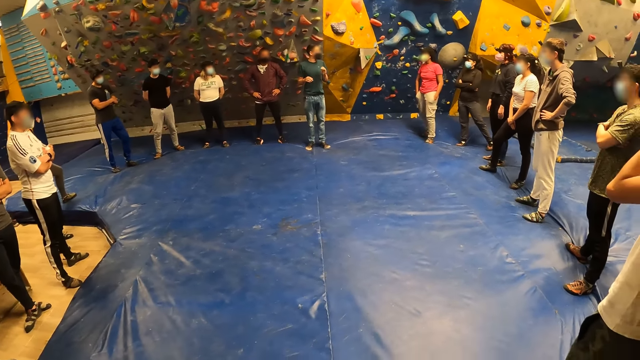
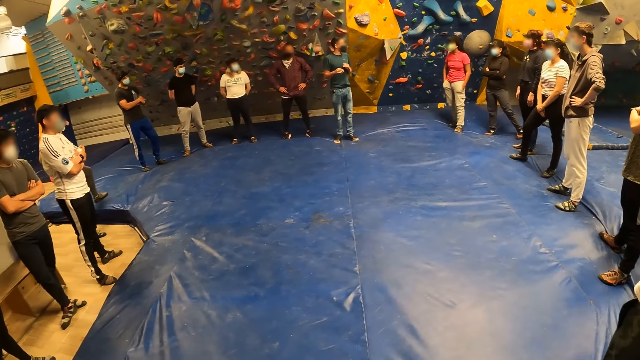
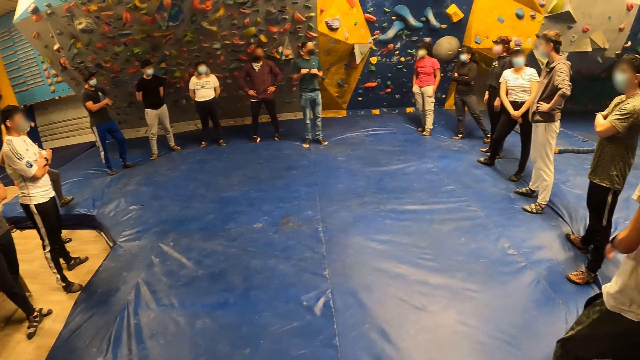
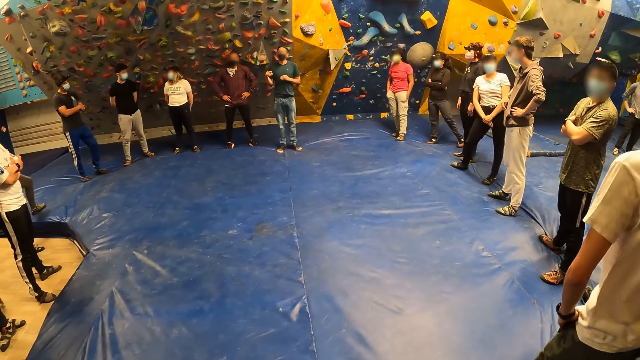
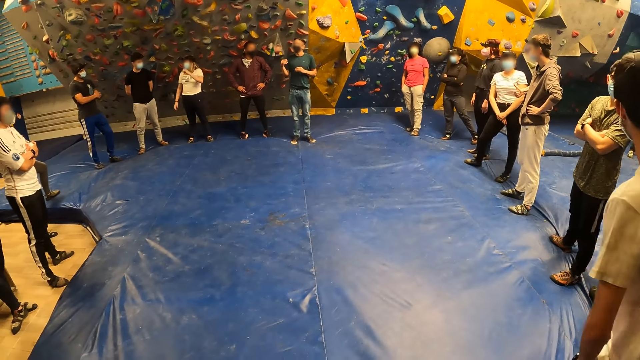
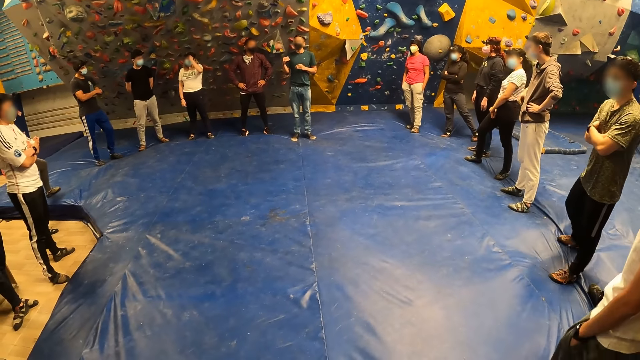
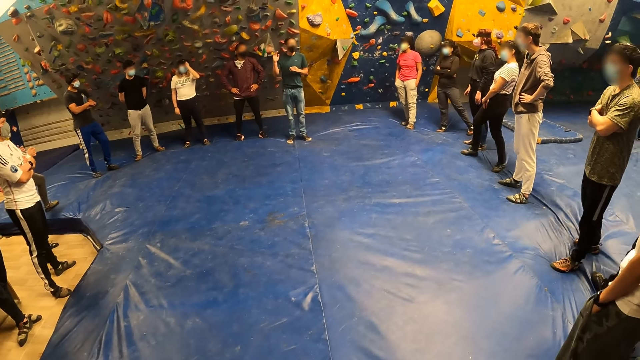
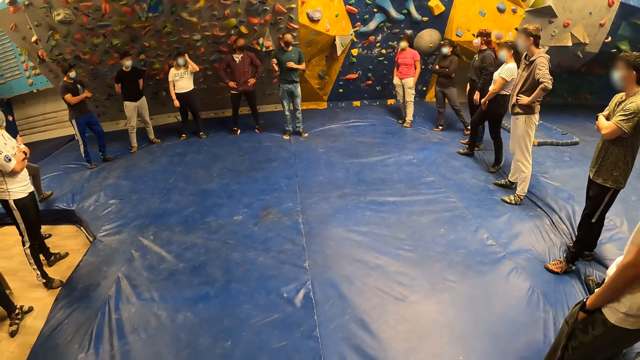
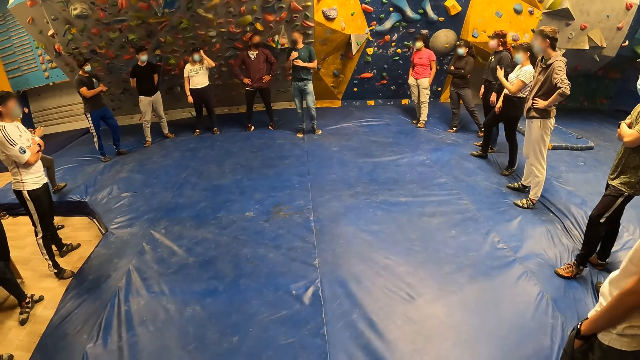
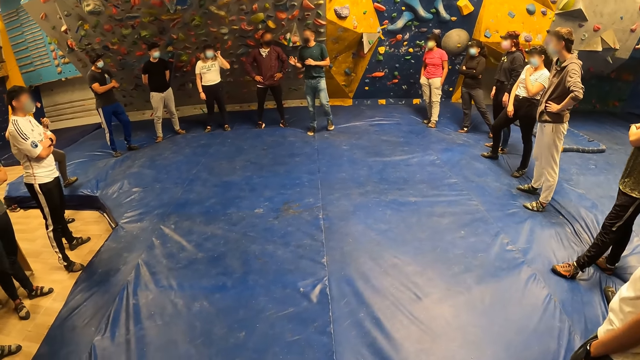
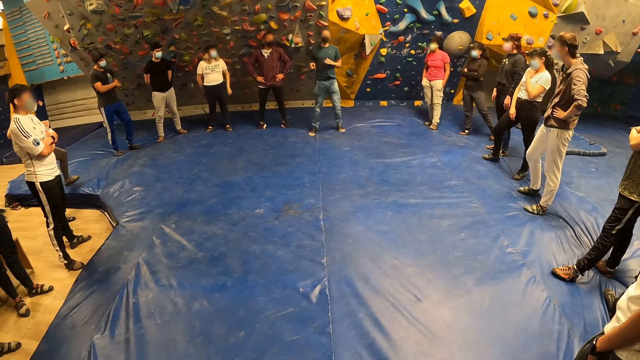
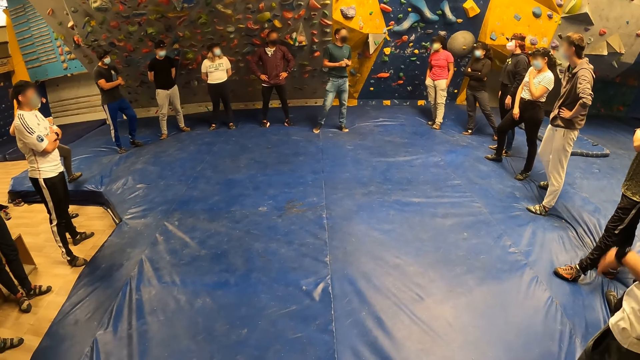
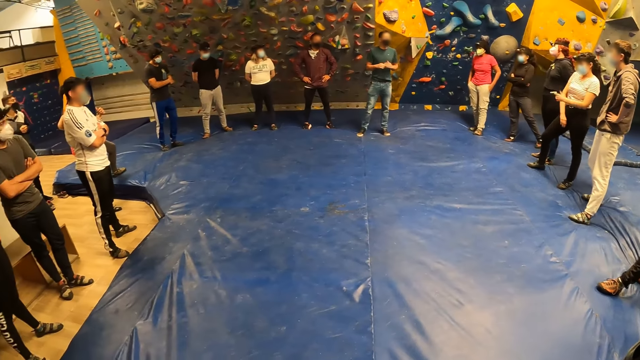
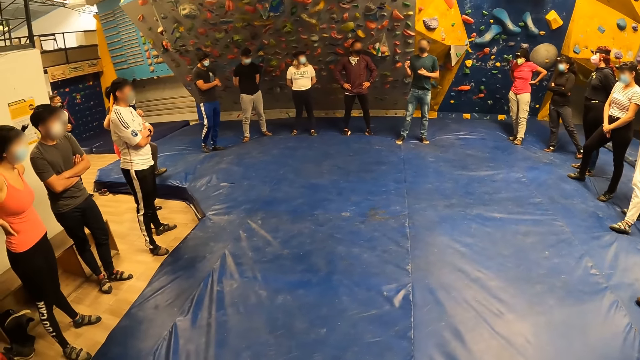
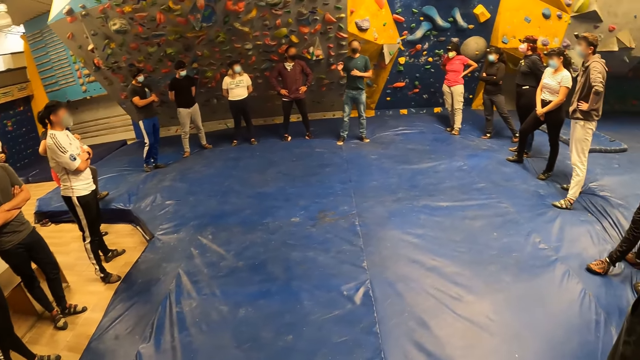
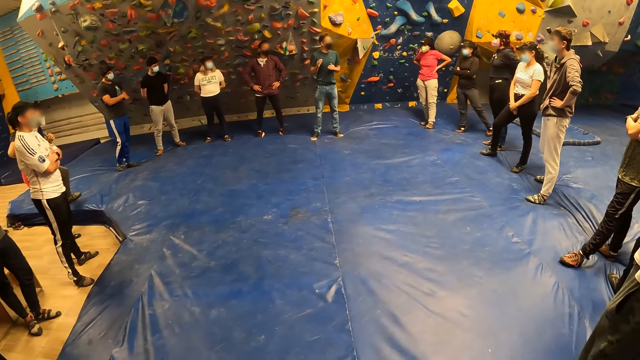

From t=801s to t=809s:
The camera wearer looks around the room.

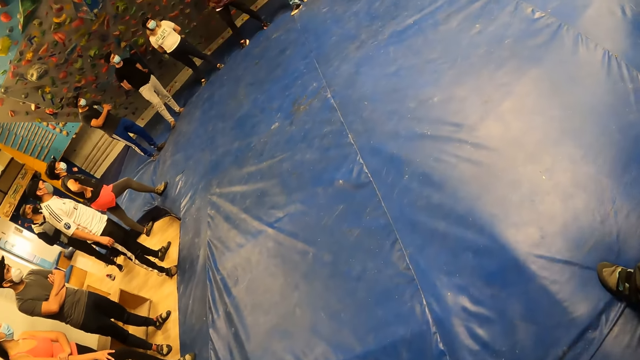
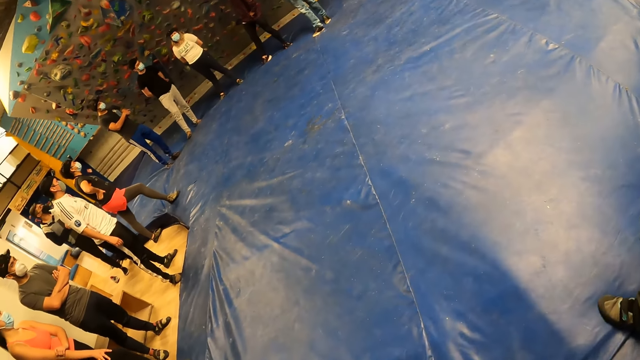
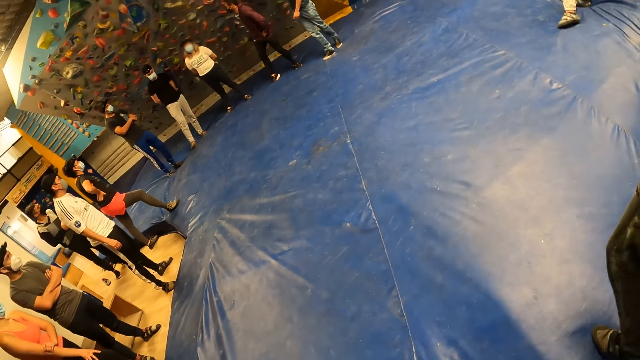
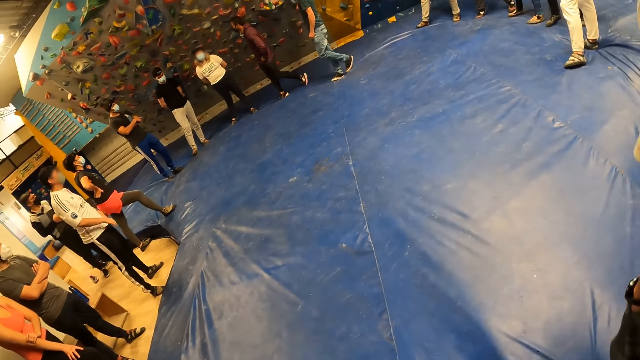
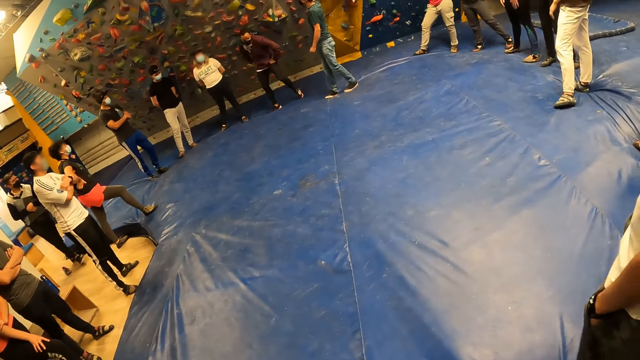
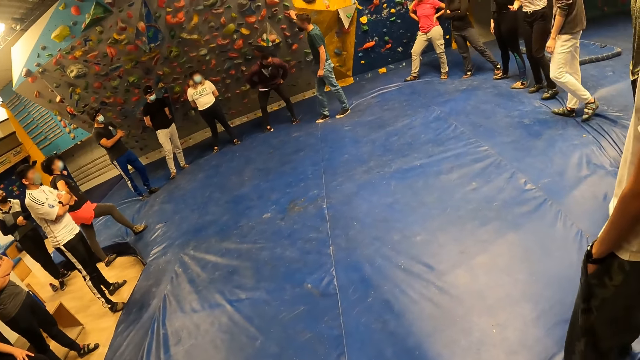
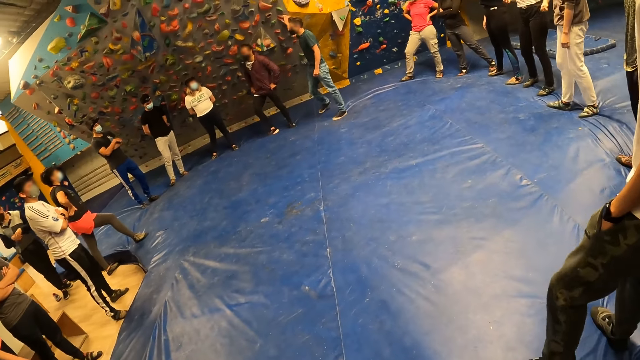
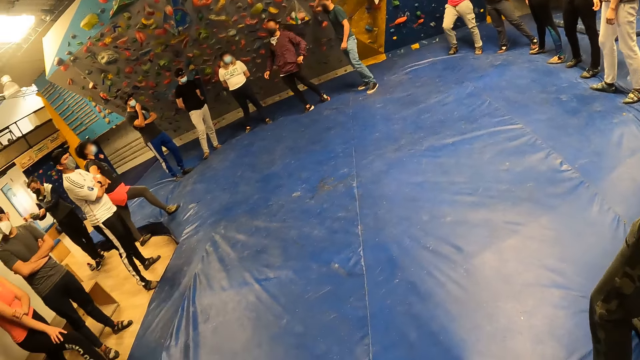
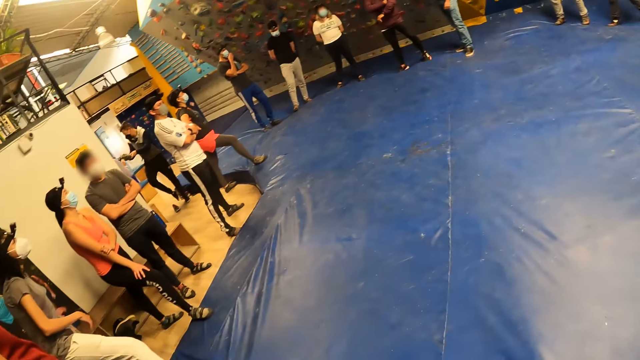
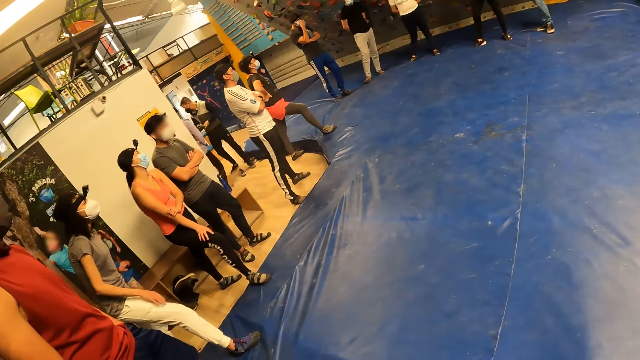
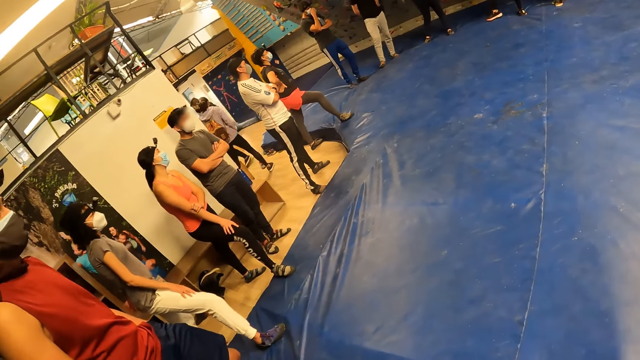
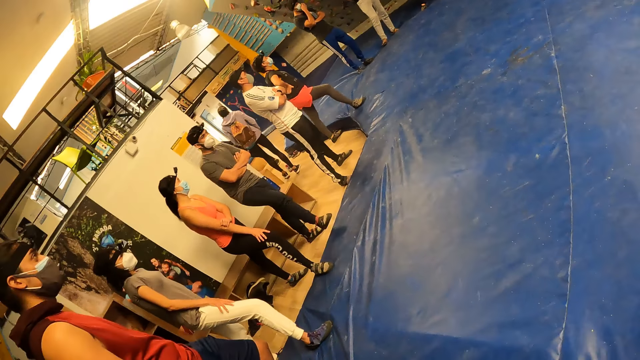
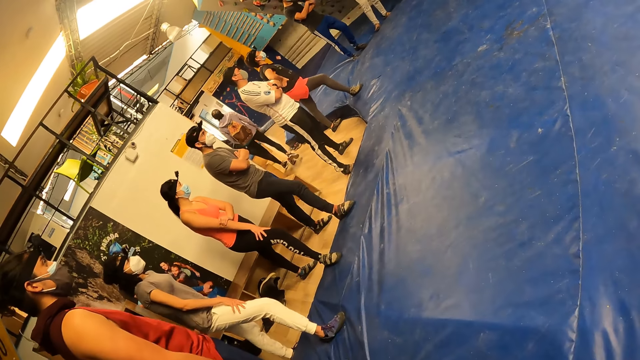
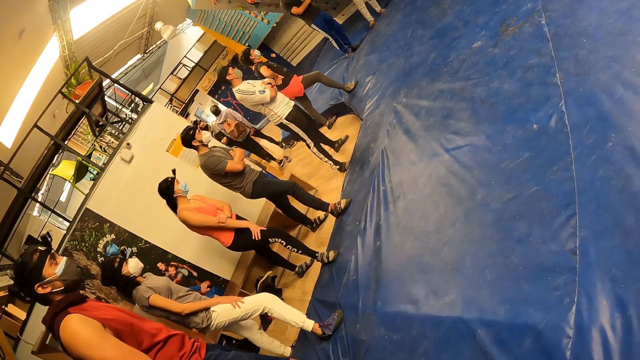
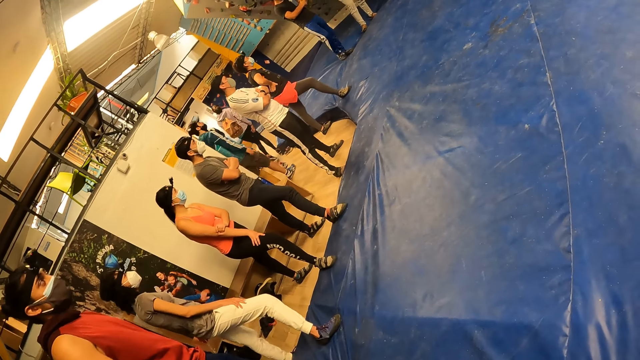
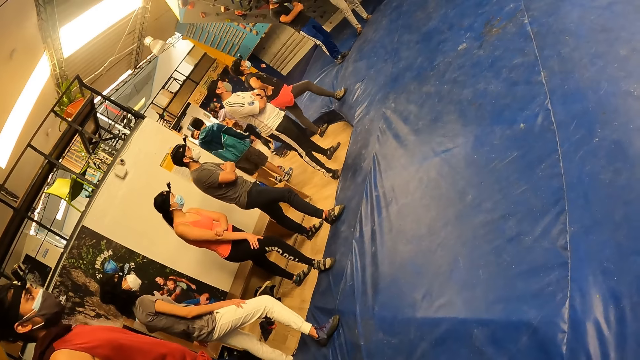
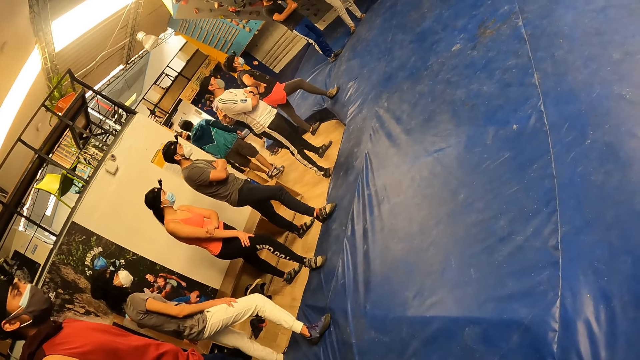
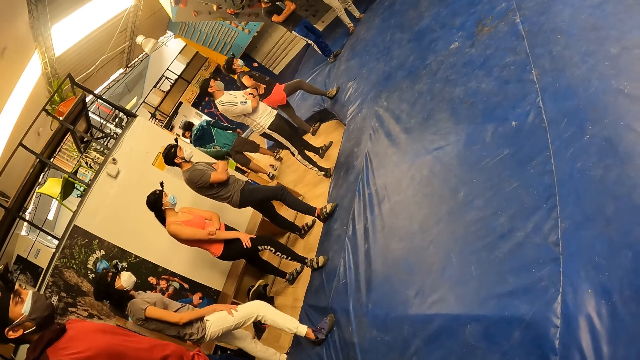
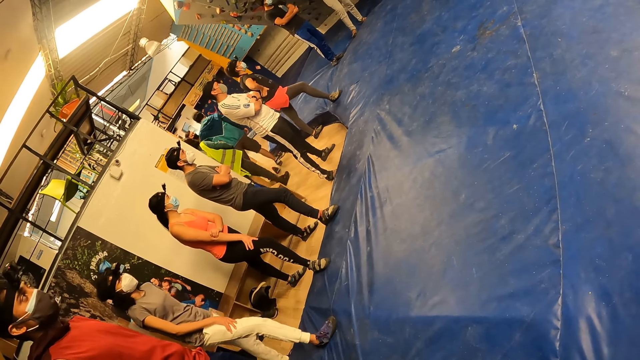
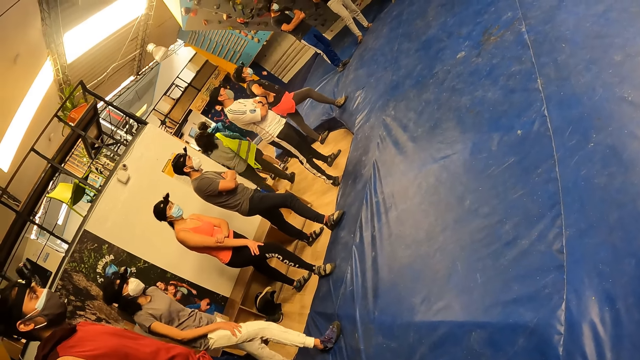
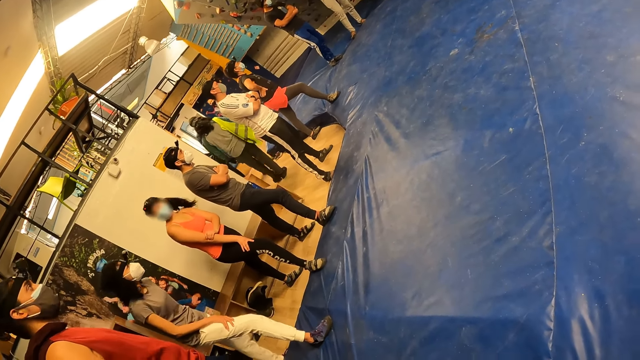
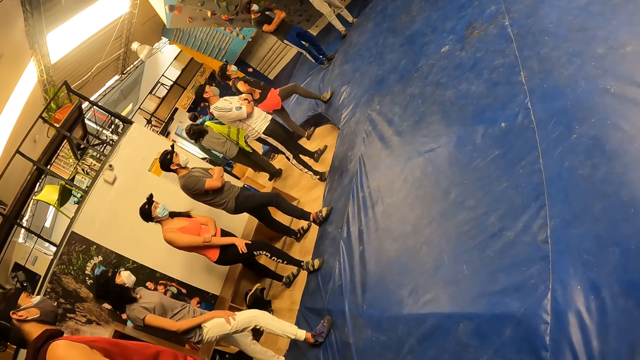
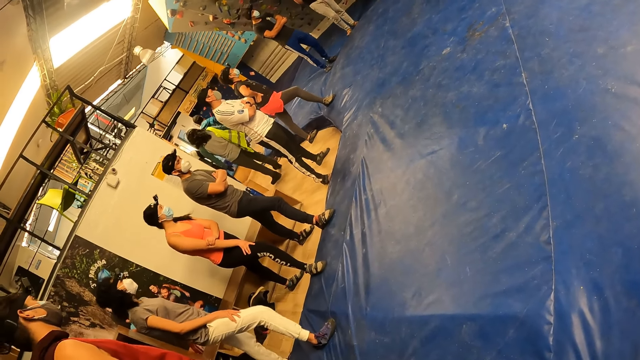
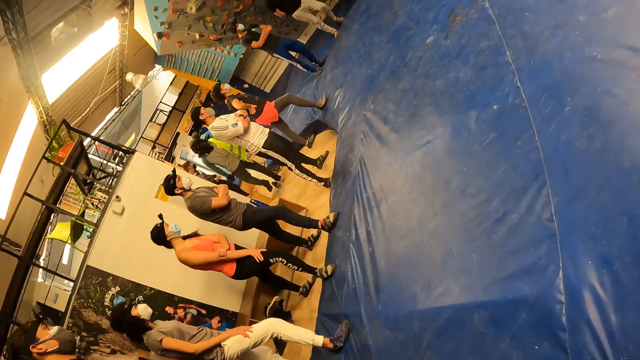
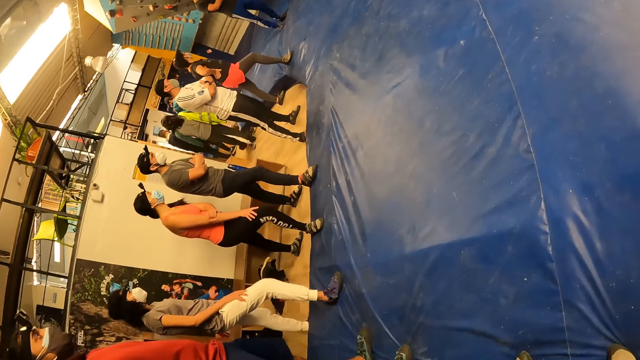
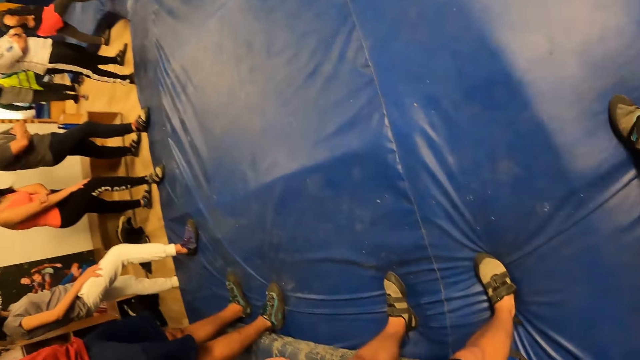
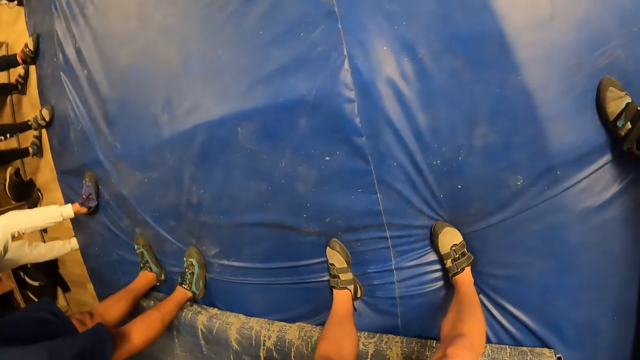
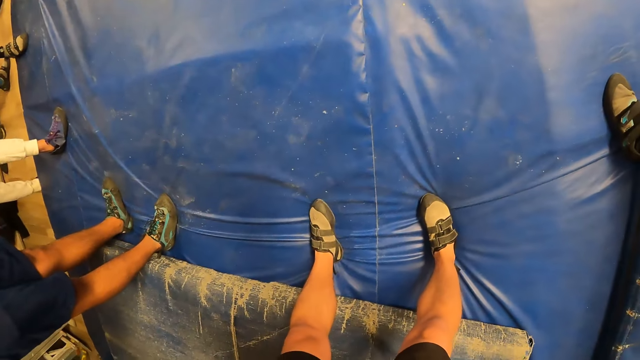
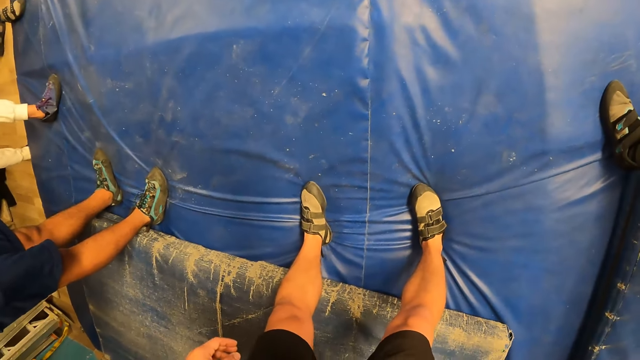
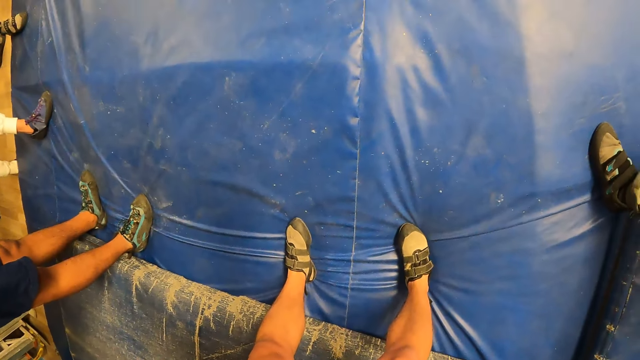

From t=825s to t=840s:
A man walks on the floor. Another man gestures and converses with the first man. A third man takes something from a lady. The lady gives something to the third man. The lady walks from the wall. The third man walks beside the lady. A fourth man walks from the room towards the lady. Another lady walks from the room towards the fourth man. The third man walks on the floor. The camera wearer stares around.
